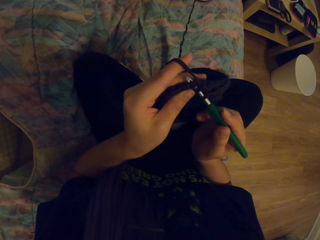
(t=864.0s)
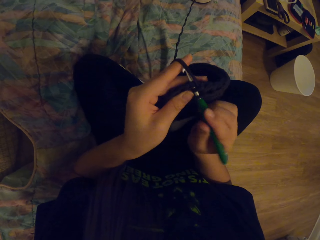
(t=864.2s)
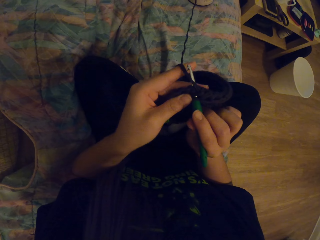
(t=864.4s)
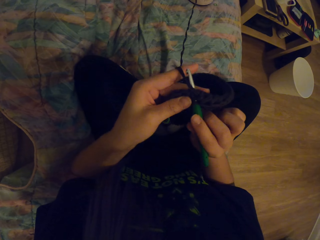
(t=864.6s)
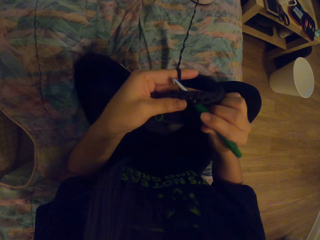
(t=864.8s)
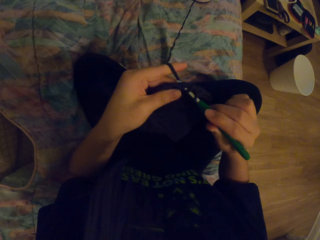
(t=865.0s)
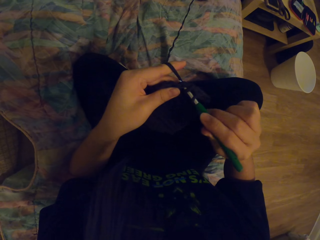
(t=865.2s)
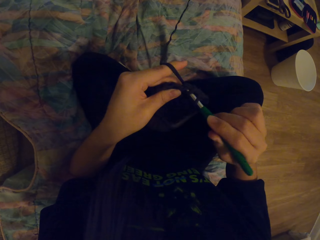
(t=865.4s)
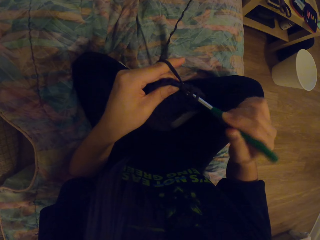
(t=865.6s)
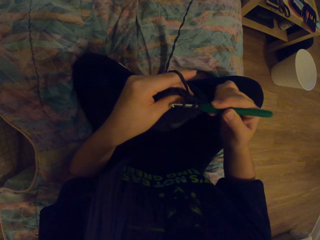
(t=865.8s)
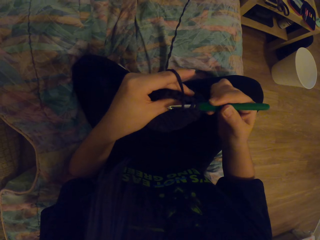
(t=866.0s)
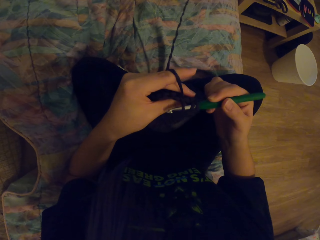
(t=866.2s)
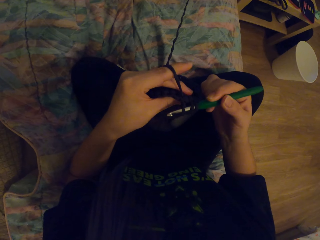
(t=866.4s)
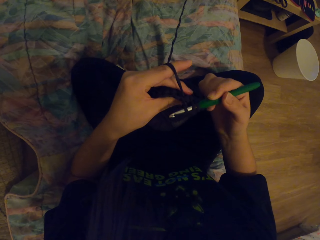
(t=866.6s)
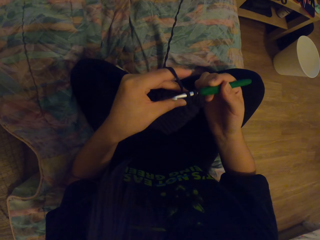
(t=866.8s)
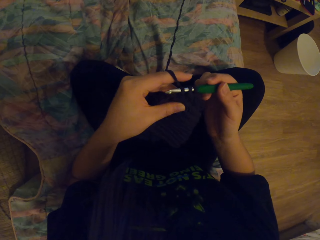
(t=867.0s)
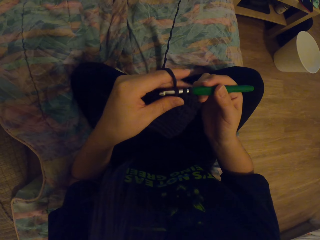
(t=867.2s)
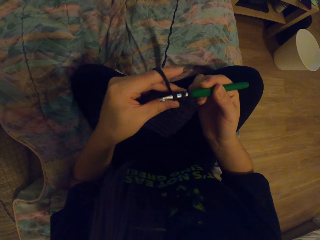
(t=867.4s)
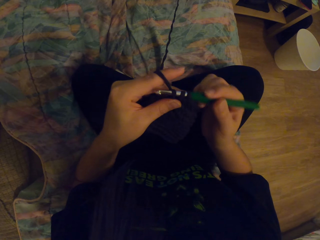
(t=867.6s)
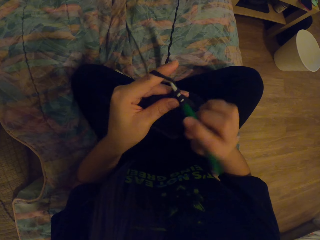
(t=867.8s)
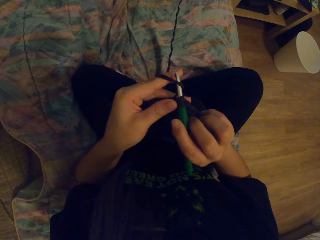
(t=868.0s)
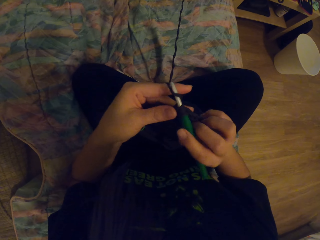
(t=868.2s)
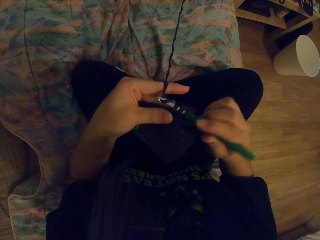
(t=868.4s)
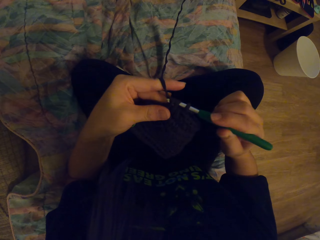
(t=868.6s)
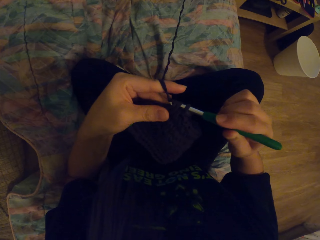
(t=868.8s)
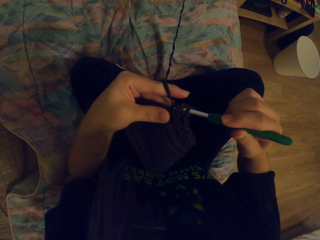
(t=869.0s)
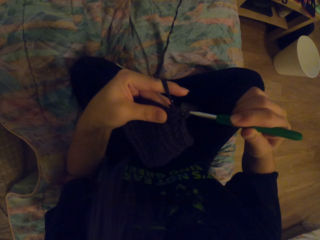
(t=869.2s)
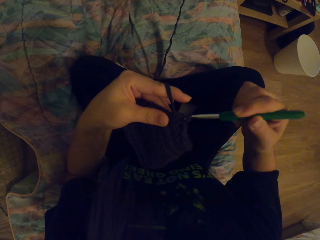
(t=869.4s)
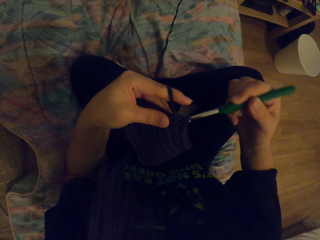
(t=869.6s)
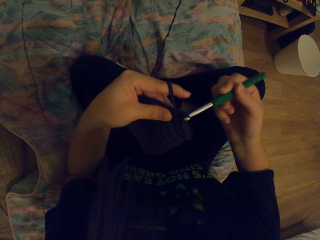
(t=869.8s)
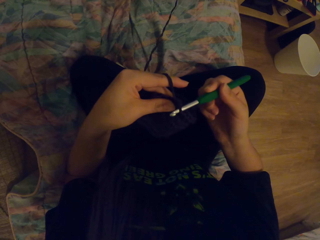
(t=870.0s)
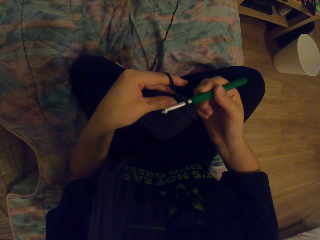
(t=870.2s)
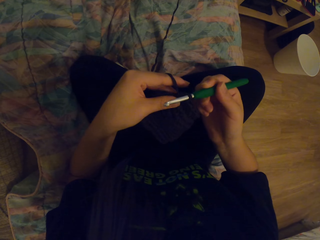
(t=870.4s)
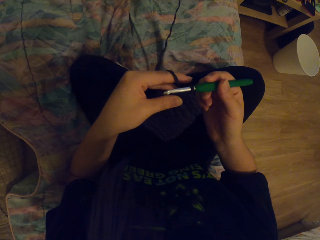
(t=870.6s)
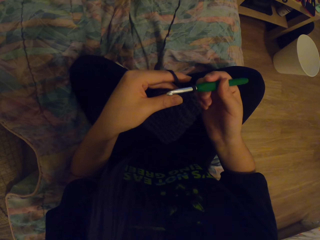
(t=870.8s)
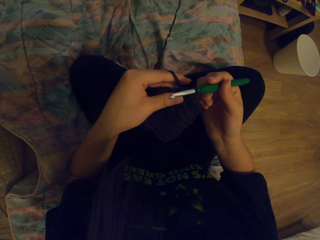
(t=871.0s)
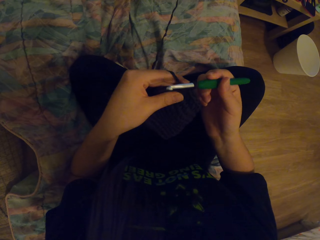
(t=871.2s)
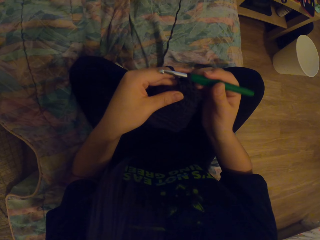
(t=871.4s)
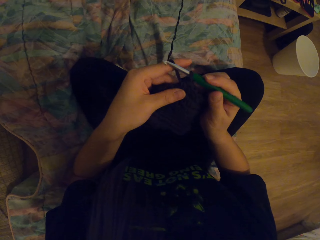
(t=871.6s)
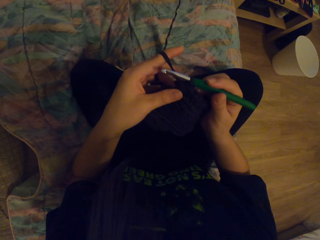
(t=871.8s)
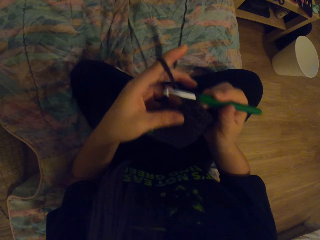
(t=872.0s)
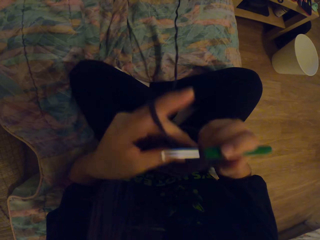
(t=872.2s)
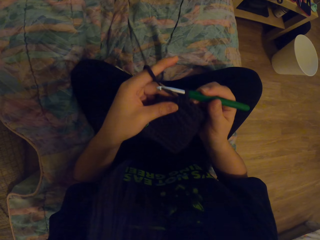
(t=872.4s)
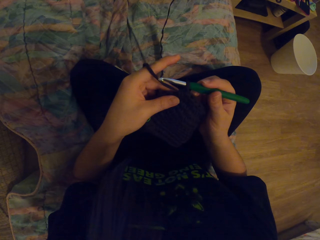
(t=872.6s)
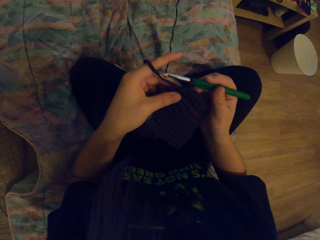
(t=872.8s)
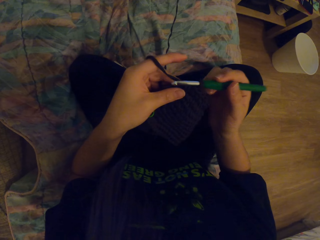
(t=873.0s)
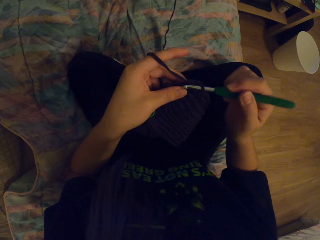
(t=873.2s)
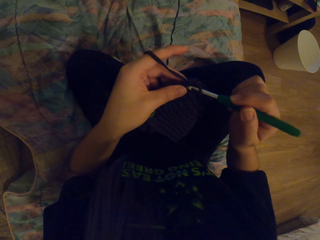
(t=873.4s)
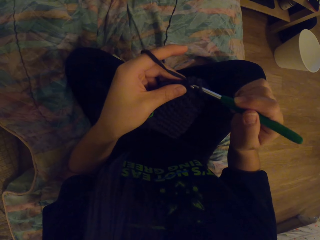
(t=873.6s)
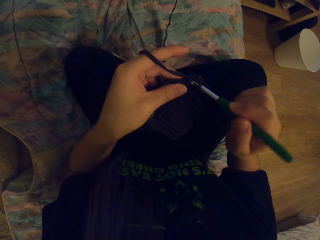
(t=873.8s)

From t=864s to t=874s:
The camera wearer pulls the yarn with the crochet hook. They crochet using the yarn and the crochet hook.

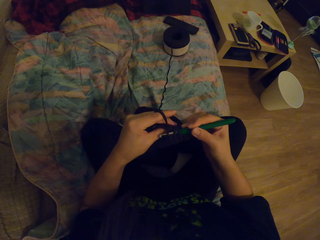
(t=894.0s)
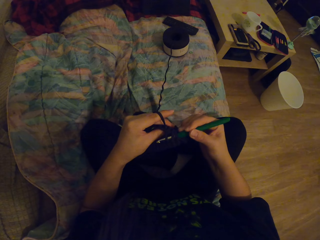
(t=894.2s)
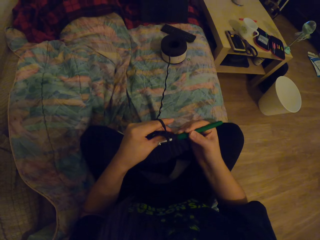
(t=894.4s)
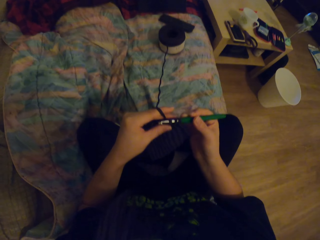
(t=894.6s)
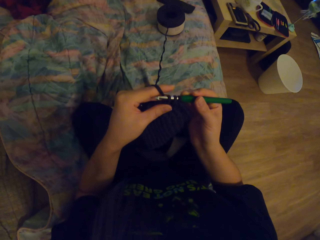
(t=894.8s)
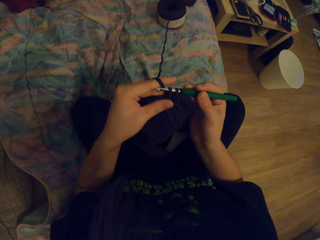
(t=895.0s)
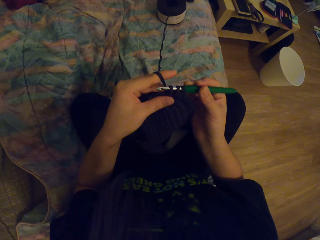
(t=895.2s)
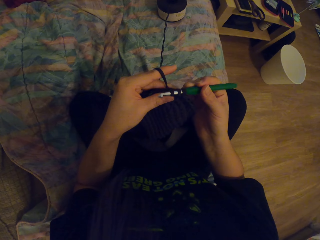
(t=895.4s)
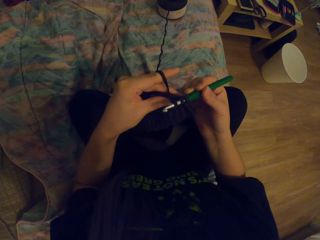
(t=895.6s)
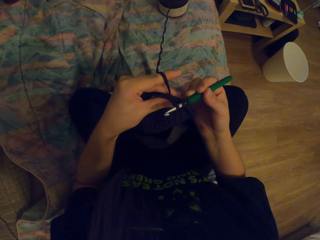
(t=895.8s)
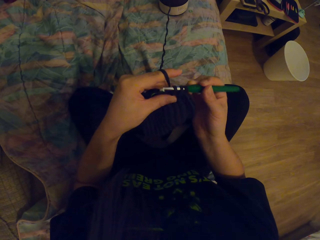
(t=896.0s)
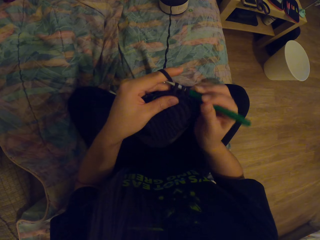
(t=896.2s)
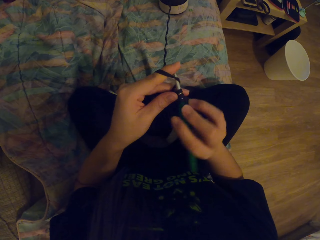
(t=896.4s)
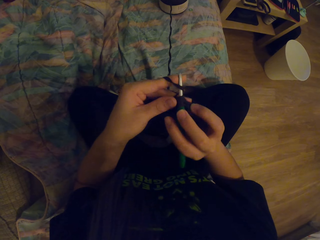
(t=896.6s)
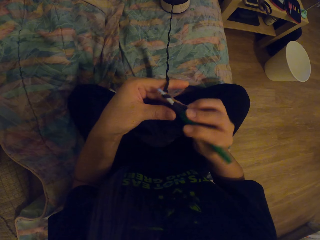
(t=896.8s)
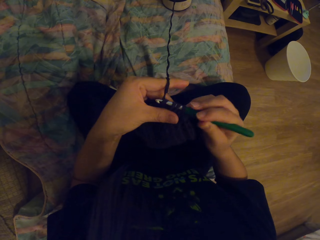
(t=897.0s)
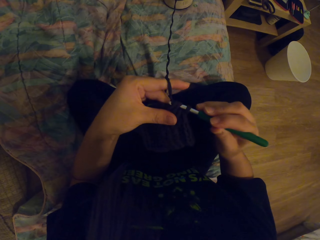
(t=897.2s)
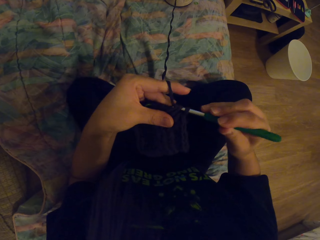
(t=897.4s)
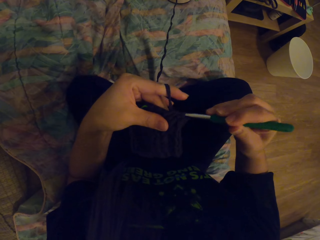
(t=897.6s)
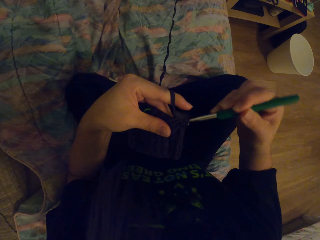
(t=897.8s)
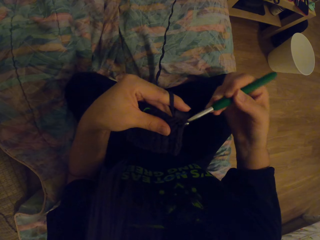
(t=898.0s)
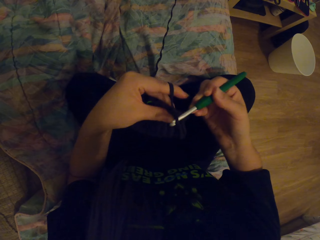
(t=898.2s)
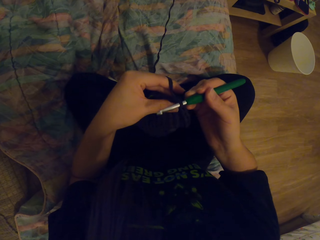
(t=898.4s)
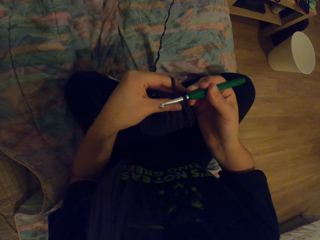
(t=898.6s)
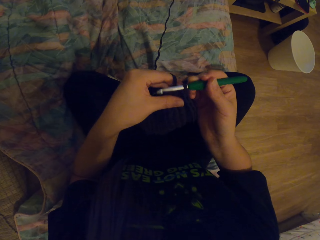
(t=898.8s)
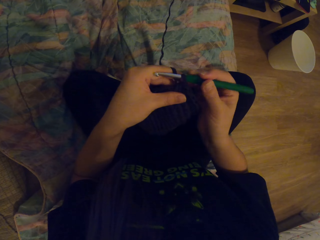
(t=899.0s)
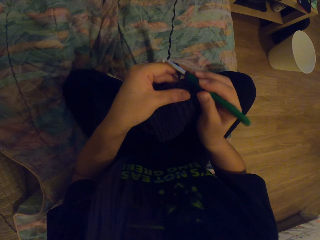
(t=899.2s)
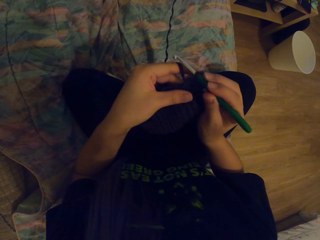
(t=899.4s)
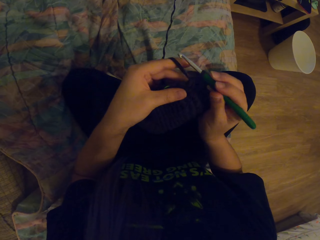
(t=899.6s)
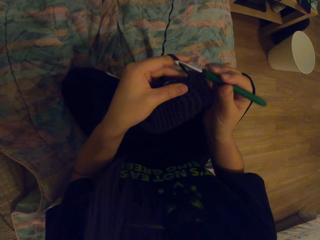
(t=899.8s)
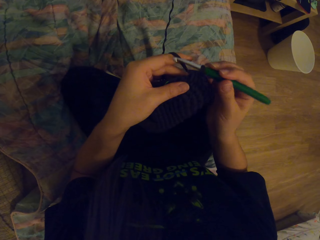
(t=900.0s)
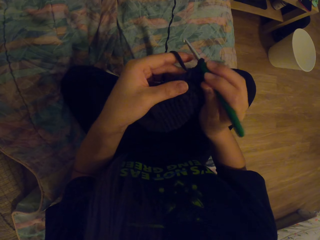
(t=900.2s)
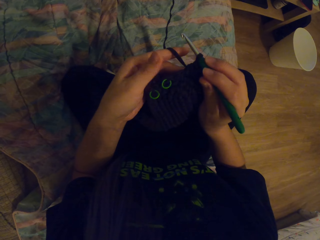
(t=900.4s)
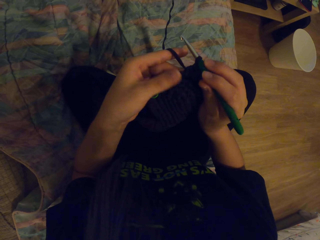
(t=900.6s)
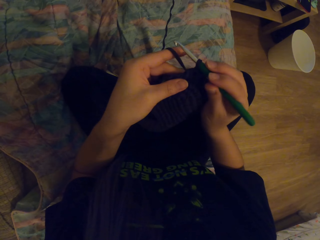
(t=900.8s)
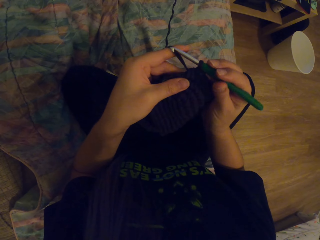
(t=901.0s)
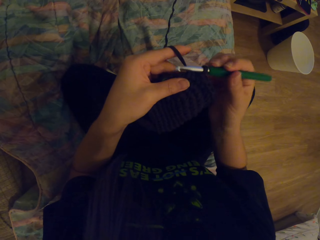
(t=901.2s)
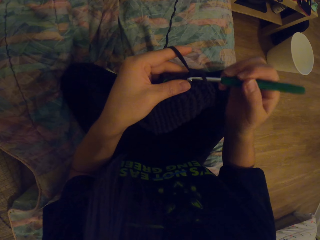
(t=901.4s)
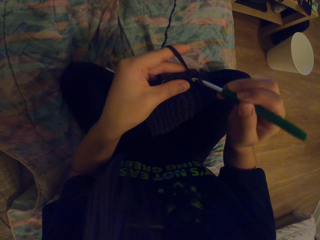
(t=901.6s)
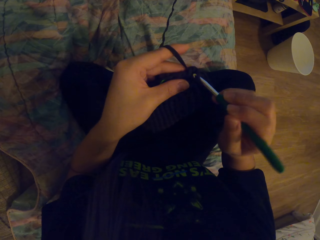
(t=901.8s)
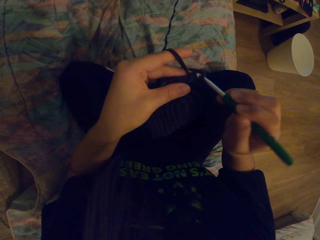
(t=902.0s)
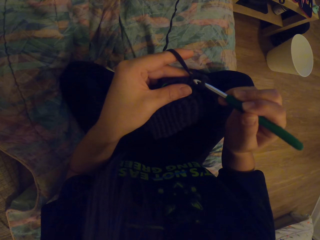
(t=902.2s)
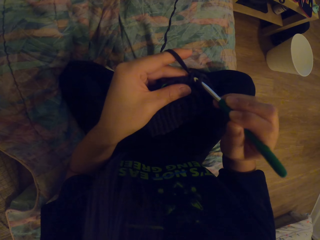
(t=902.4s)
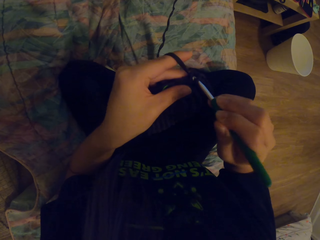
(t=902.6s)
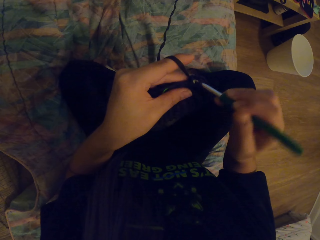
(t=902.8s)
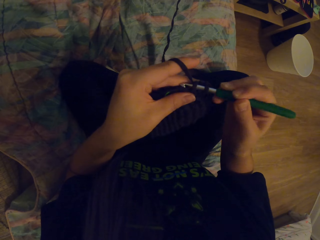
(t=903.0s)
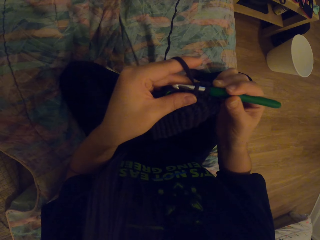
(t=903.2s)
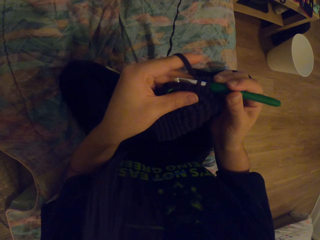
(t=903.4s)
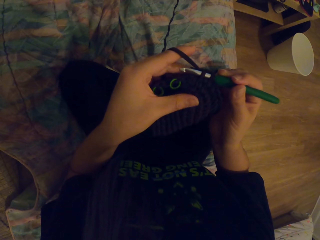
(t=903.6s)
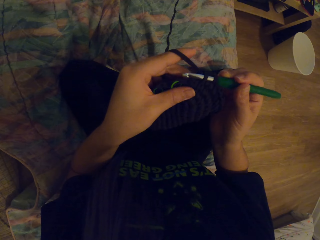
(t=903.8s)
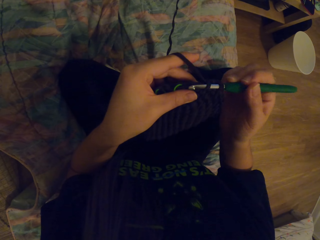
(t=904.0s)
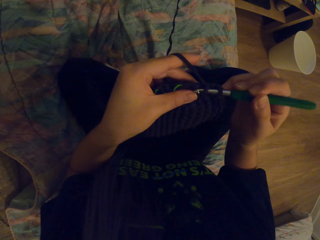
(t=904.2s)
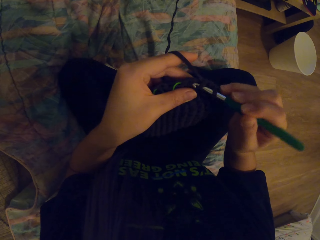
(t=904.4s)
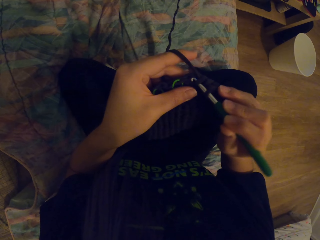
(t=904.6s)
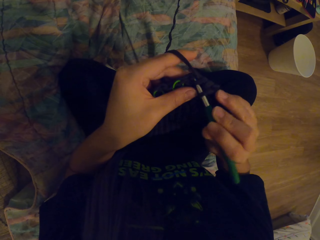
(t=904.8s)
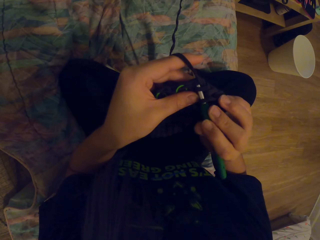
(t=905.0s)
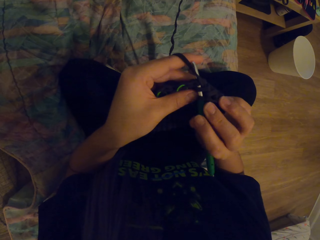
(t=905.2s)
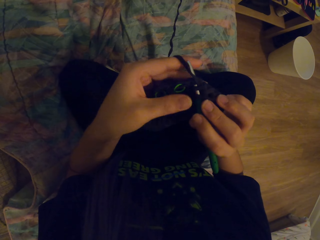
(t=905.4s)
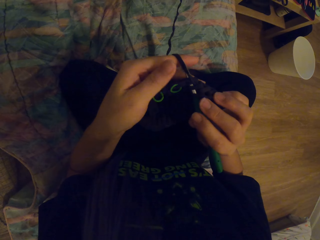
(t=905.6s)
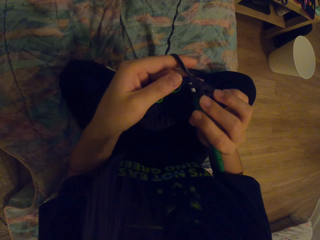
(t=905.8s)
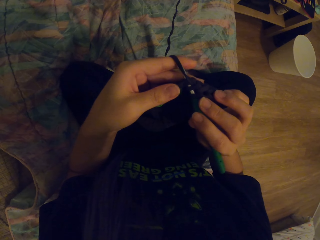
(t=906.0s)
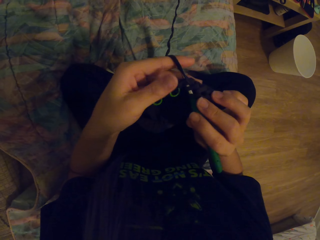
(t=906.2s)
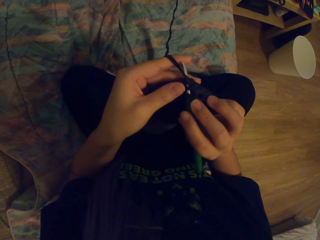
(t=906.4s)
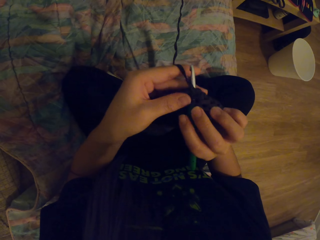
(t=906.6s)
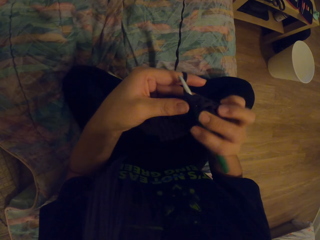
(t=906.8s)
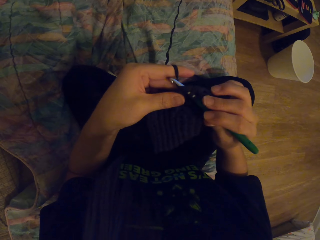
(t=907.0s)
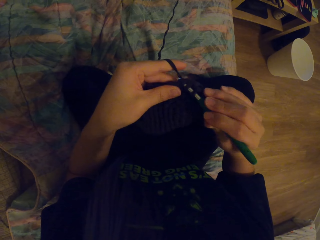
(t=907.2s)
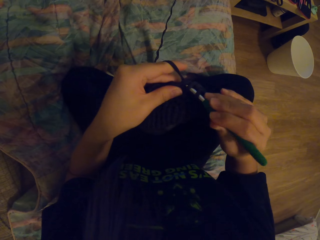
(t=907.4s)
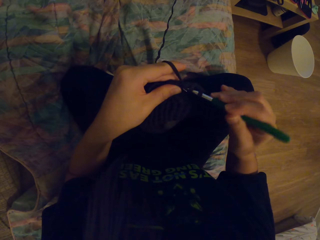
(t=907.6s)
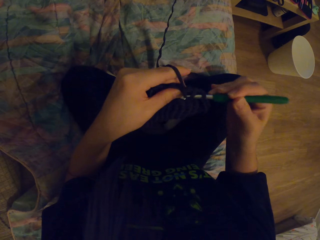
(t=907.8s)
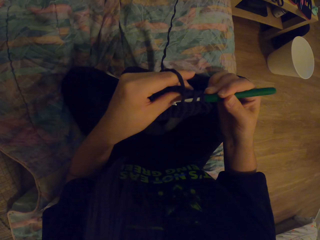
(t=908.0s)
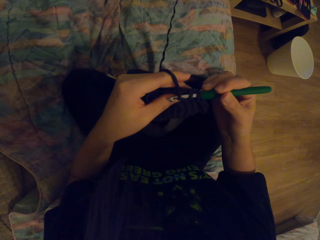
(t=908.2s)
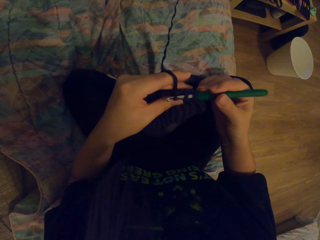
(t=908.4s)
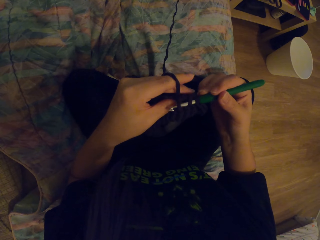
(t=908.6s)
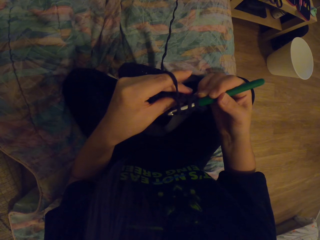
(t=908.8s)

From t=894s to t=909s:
The camera wearer pulls the yarn with the crochet hook. They crochet using the yarn and the crochet hook.
